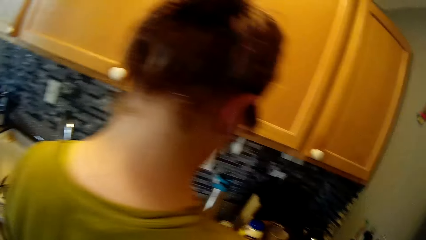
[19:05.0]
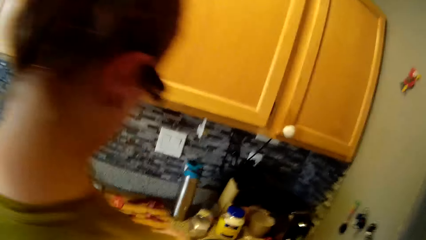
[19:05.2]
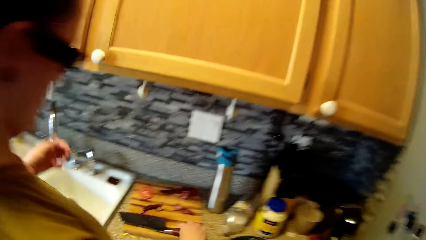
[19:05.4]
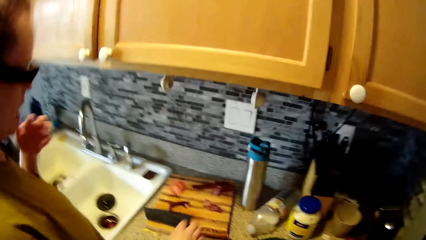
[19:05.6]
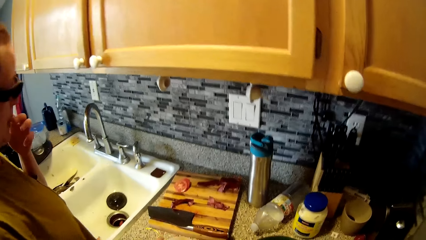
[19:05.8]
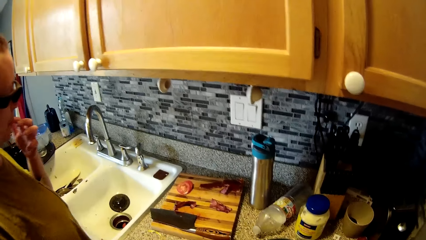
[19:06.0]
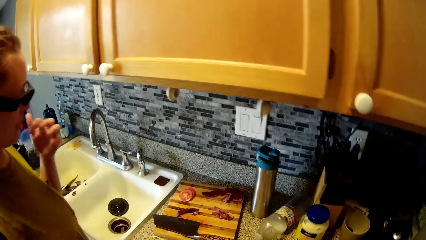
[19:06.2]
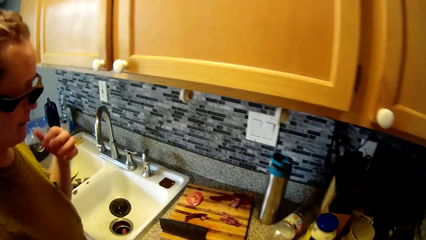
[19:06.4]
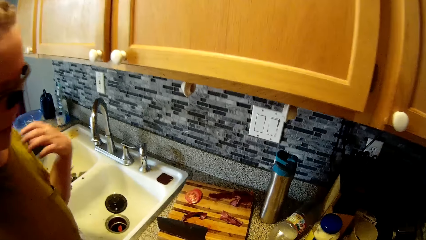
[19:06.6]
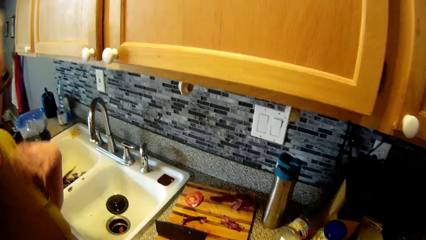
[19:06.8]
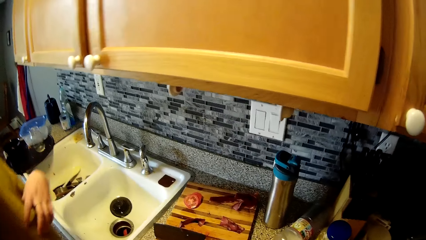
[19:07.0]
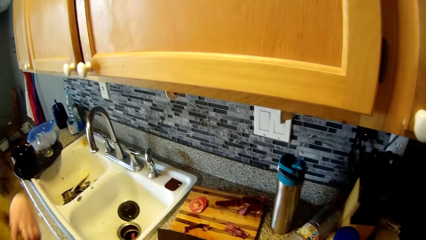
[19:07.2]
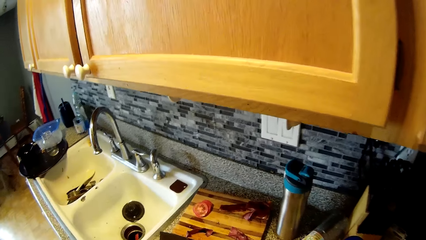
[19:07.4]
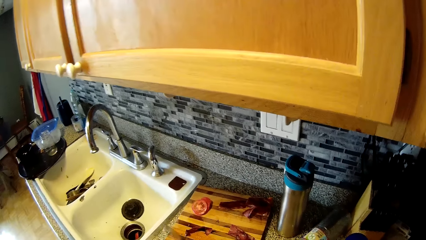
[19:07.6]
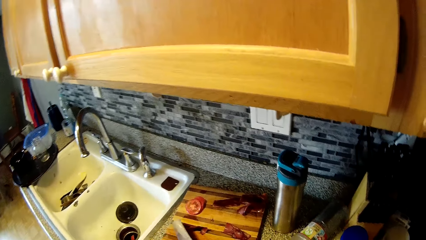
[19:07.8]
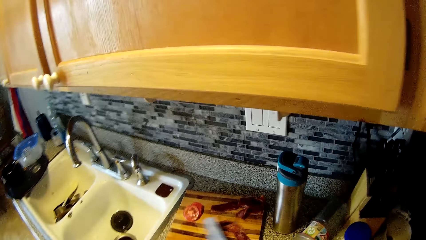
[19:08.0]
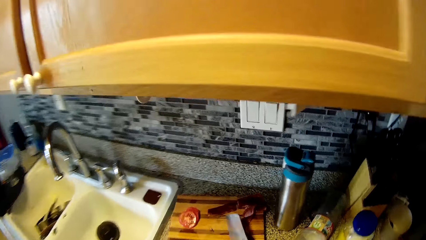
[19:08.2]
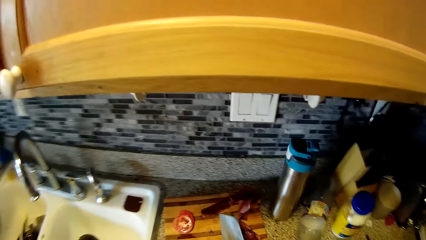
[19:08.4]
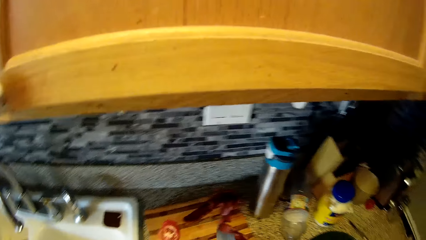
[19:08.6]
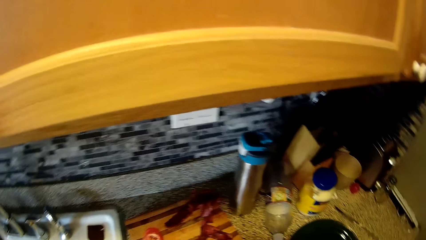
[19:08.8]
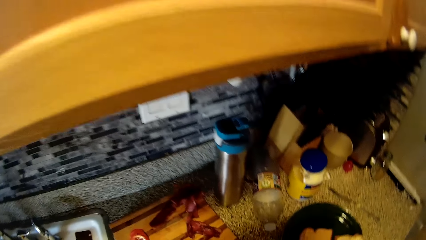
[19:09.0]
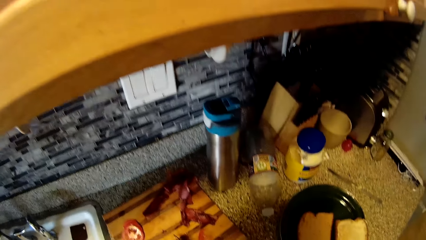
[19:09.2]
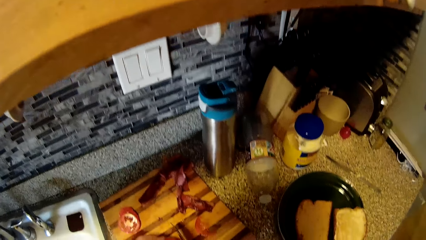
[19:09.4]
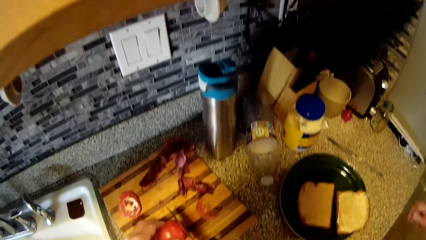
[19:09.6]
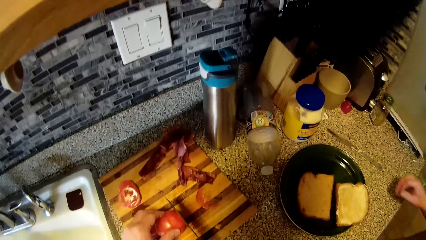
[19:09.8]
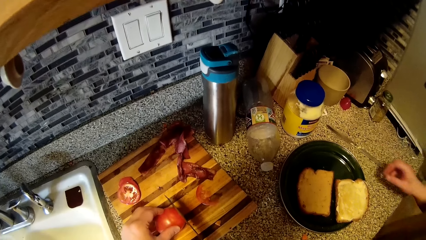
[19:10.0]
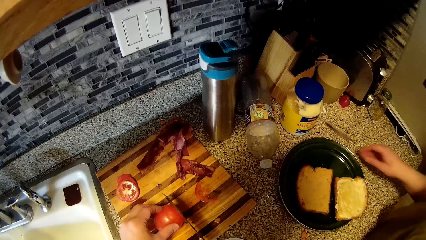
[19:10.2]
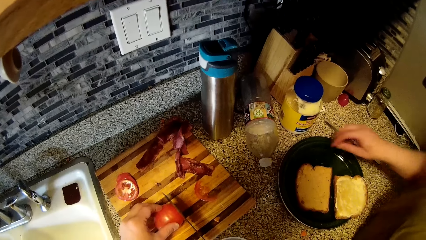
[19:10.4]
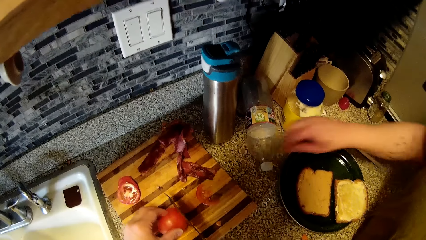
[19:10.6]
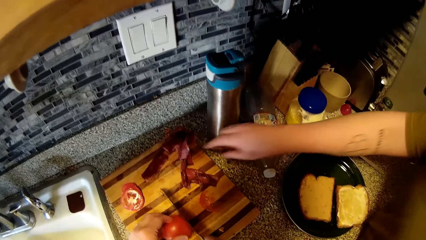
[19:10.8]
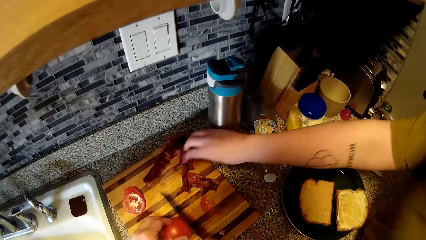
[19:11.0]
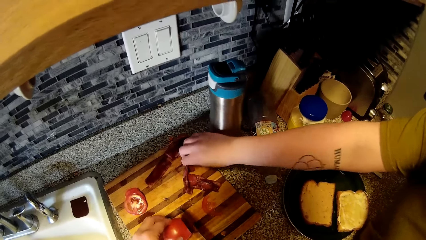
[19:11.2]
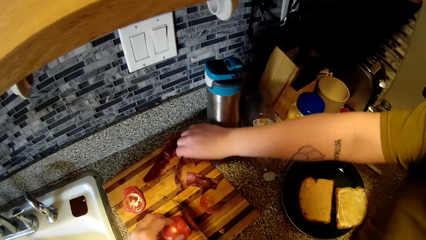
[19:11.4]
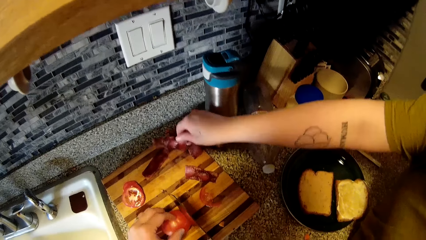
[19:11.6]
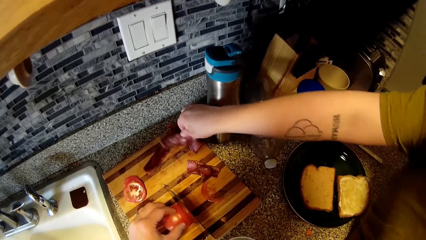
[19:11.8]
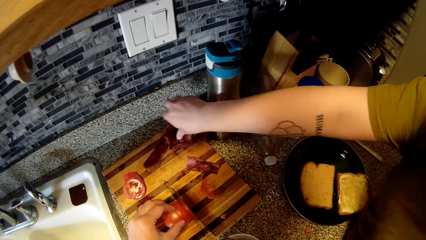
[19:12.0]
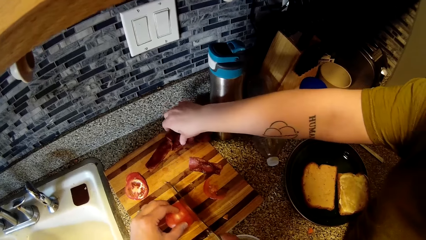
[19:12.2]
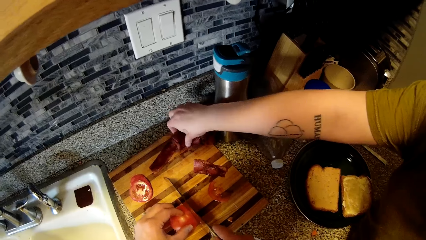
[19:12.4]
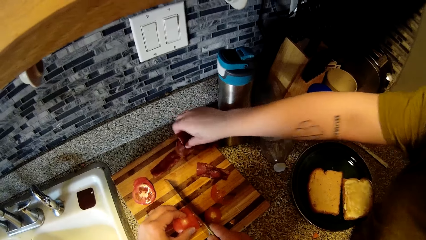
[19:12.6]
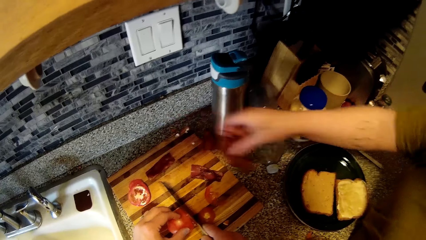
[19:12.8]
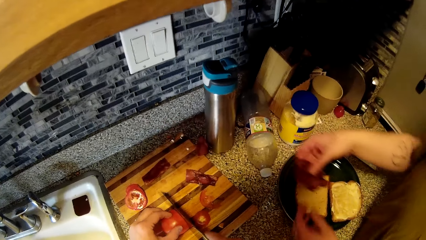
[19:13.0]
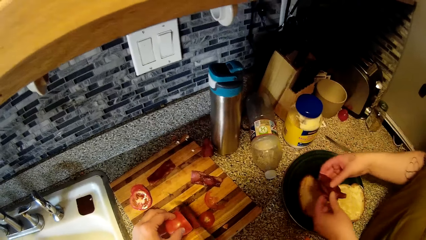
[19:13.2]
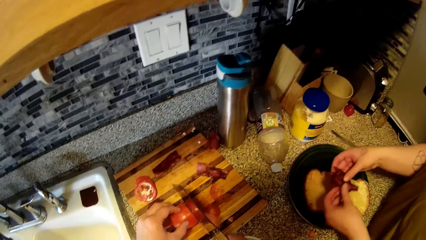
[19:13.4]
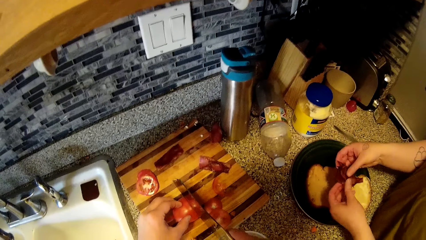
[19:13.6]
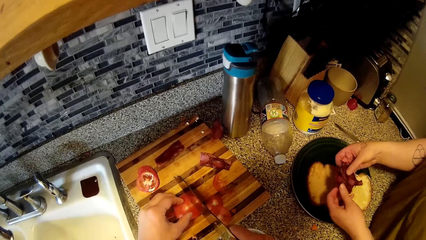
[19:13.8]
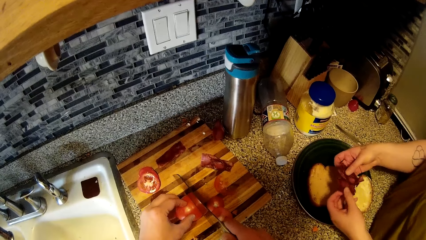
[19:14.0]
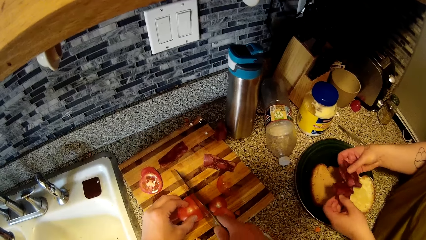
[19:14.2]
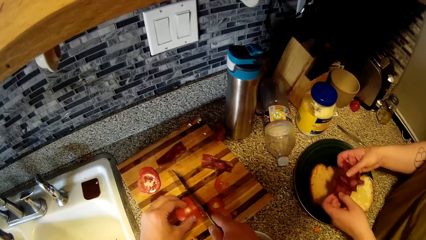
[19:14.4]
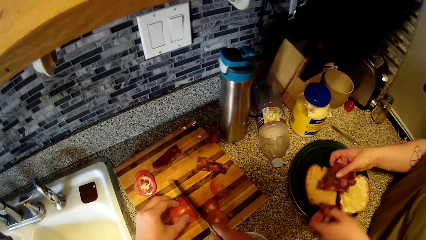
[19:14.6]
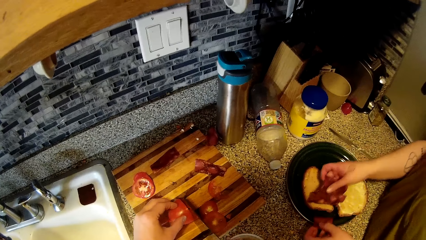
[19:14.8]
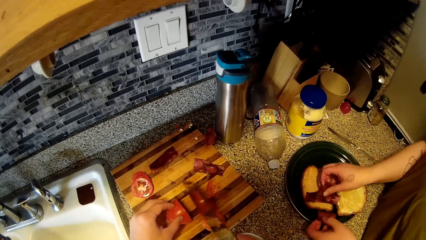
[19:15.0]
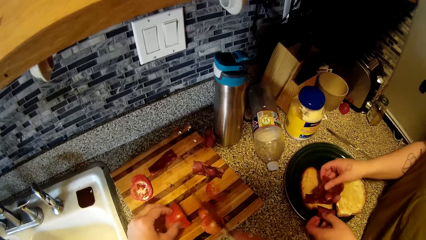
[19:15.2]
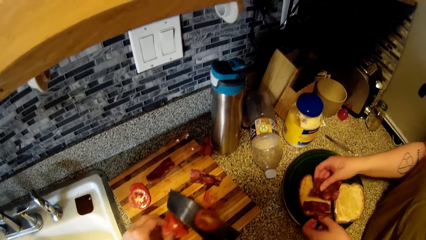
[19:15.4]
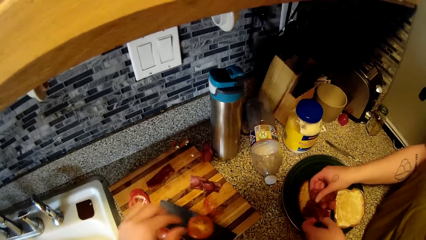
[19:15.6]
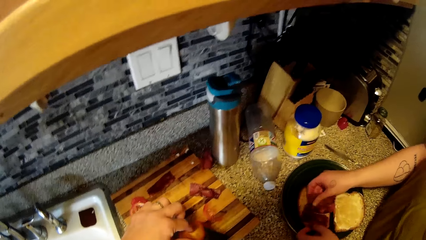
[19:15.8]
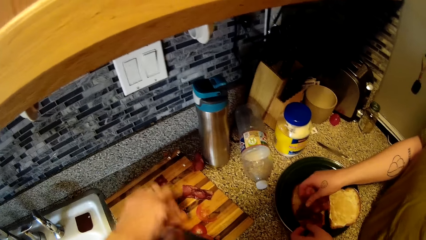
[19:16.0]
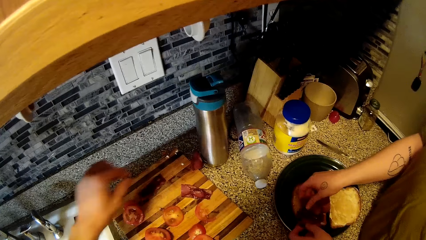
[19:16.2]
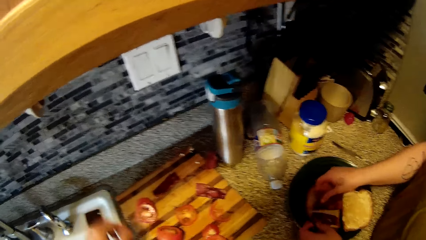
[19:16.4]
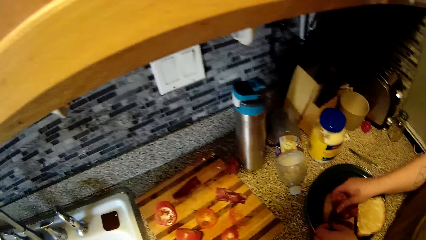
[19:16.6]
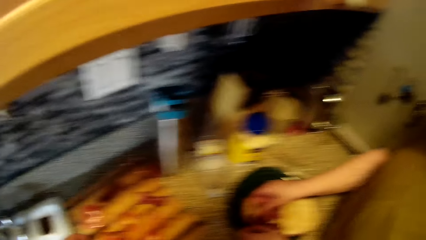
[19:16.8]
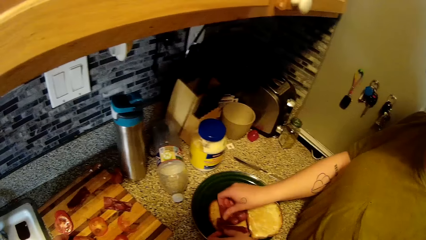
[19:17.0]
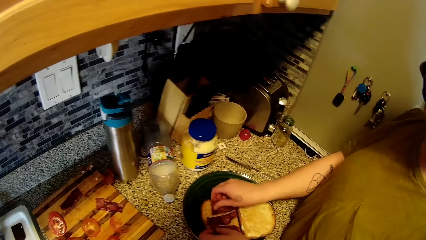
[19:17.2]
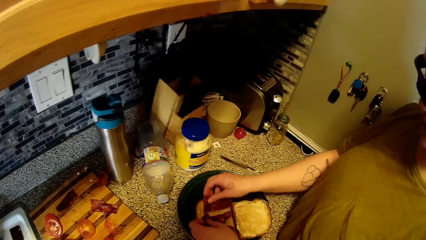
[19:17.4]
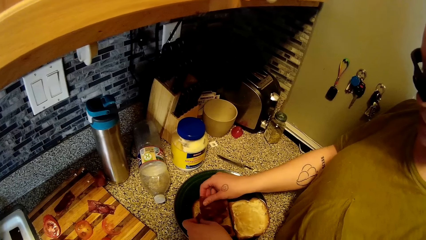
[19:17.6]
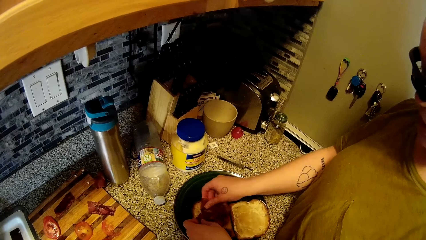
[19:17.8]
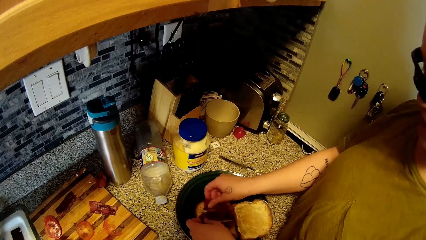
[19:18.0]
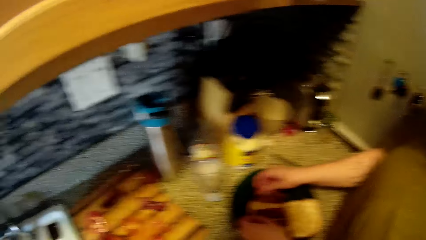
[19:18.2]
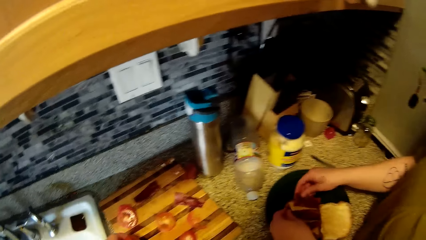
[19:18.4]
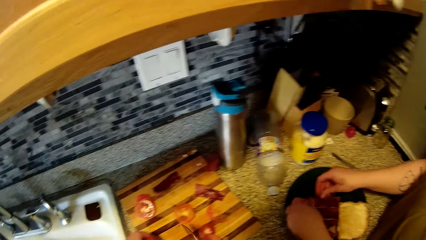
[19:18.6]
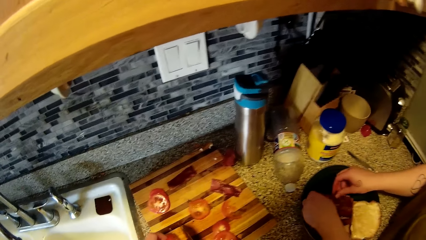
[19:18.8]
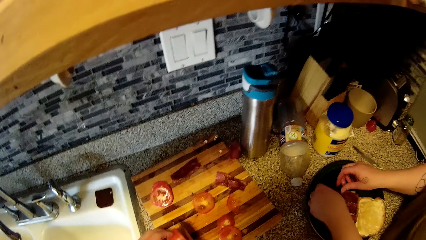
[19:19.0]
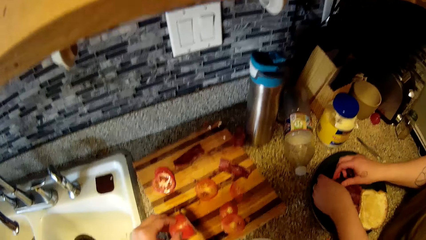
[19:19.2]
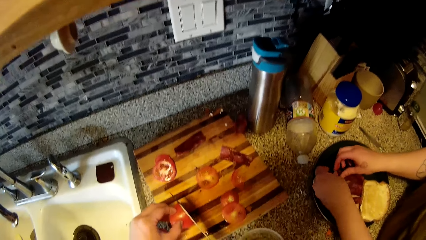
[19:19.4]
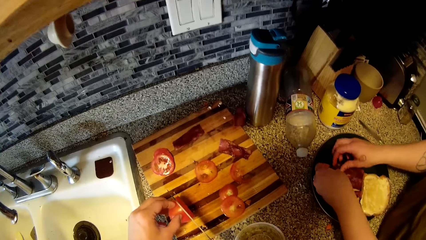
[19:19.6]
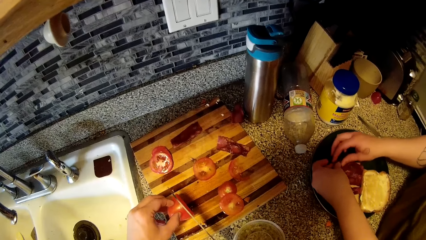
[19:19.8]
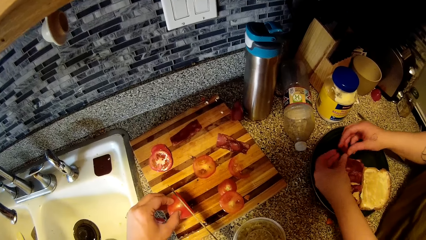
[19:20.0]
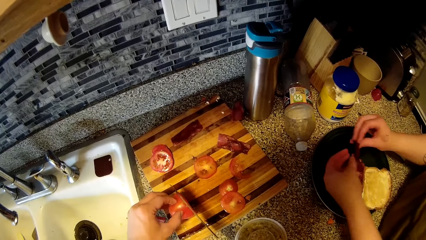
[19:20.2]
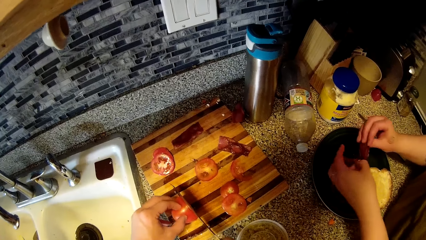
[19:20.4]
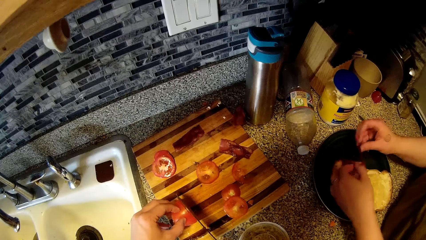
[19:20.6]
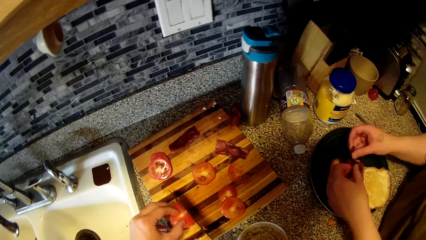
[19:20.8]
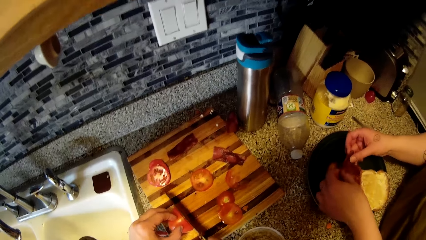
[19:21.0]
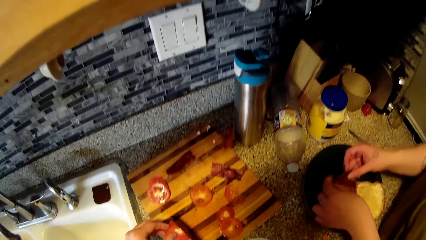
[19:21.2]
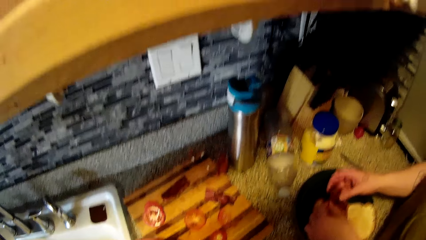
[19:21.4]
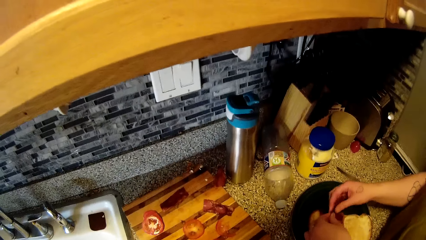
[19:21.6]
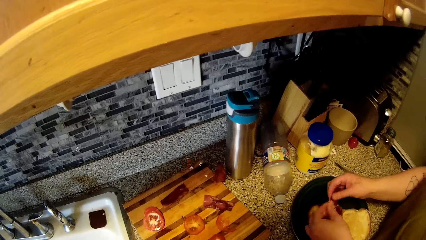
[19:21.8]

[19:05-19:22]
The woman drops the butcher knife in her right hand on the wooden chopping board on the kitchen countertop. The woman licks her left index finger. The woman replies to the camera wearer. The woman rubs her left fingers on the top of her cloth. The camera wearer cuts a tomato in his left hand on the wooden chopping board on the kitchen countertop with the butcher knife in his right hand. The woman picks up a slice of bacon or meat on the wooden chopping board on the kitchen countertop with her right hand. The woman picks up two slices of bacon on the wooden chopping board on the kitchen countertop with her right hand. The woman holds the two slices of bacon in both her hands. The woman puts the meat on the tray. The woman cuts the slices of bacon on the toast on the green ceramic plate on the kitchen countertop. The camera wearer removes a slice of tomato stuck on the butcher knife in his right hand with his left hand. He cuts the tomato in his left hand on the wooden chopping board on the kitchen countertop with the butcher knife in his right hand.
